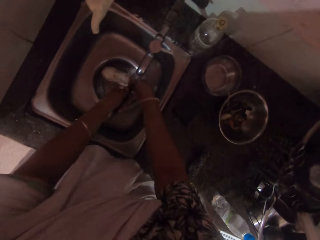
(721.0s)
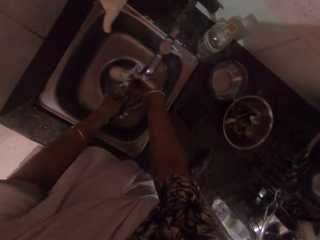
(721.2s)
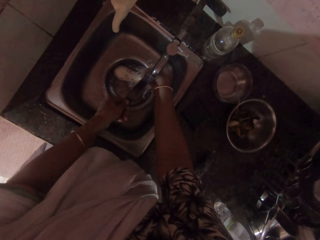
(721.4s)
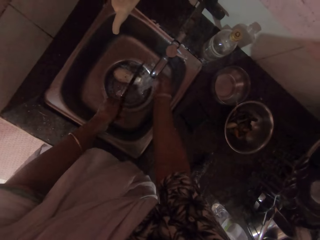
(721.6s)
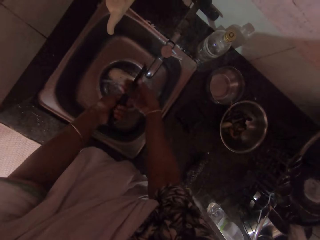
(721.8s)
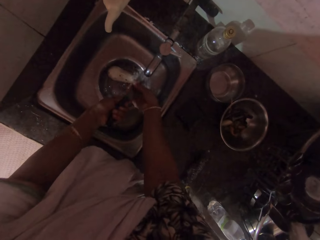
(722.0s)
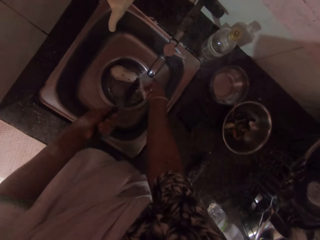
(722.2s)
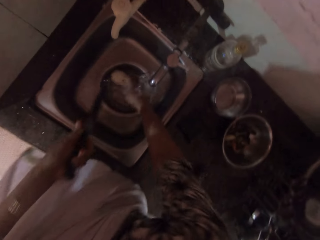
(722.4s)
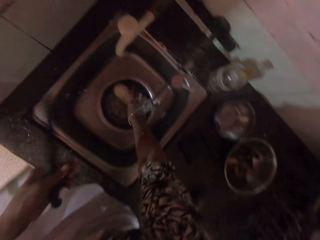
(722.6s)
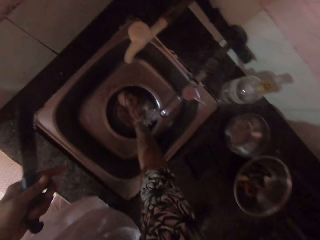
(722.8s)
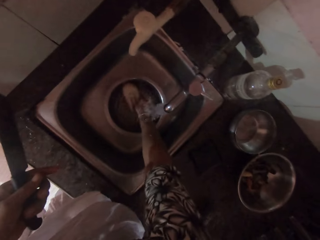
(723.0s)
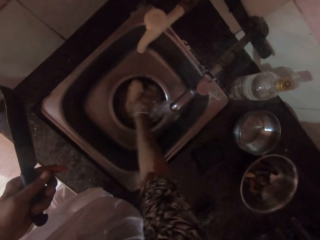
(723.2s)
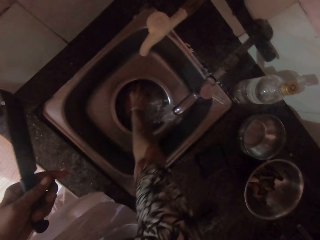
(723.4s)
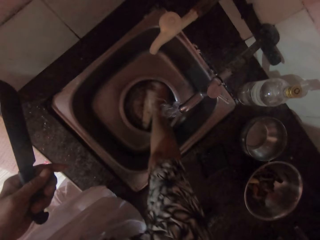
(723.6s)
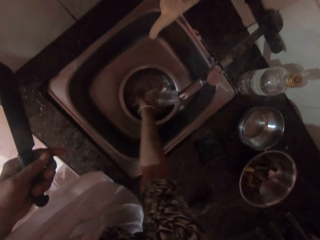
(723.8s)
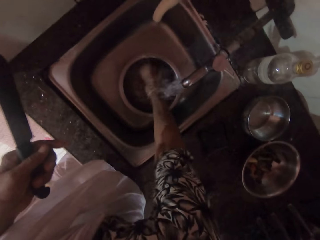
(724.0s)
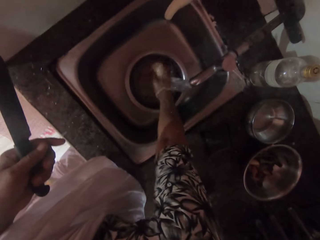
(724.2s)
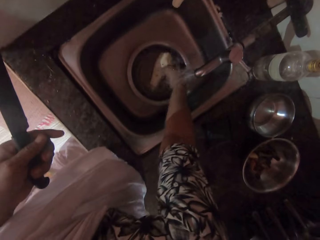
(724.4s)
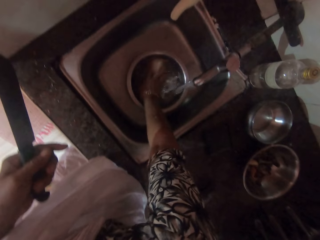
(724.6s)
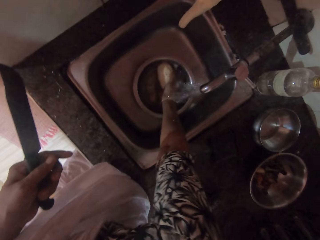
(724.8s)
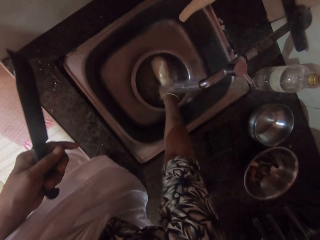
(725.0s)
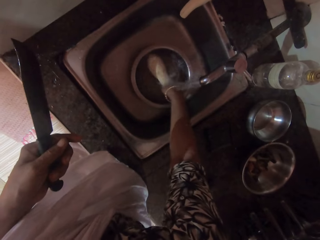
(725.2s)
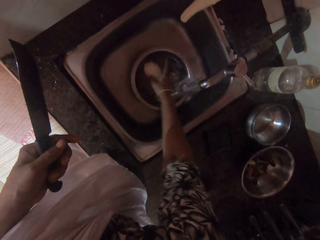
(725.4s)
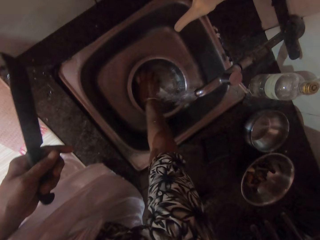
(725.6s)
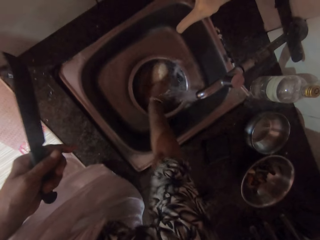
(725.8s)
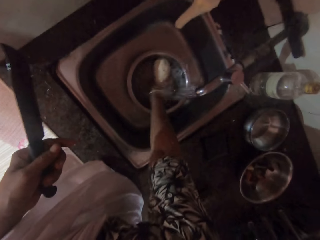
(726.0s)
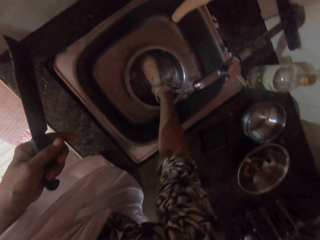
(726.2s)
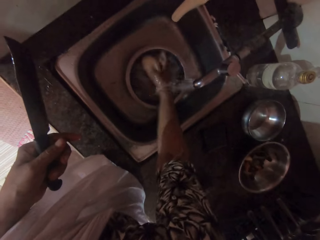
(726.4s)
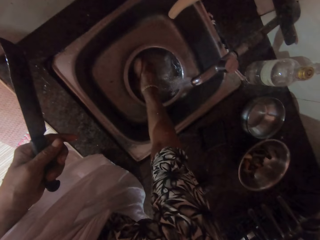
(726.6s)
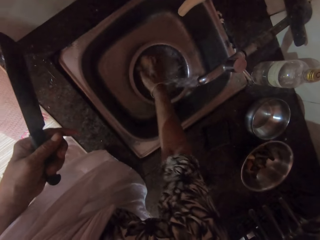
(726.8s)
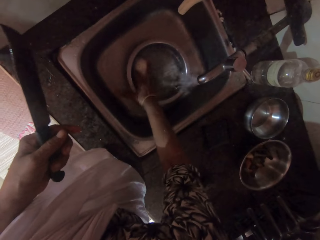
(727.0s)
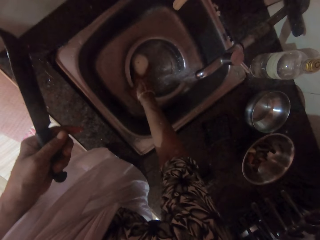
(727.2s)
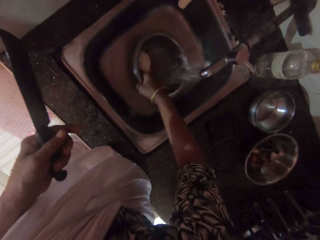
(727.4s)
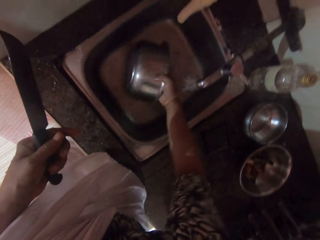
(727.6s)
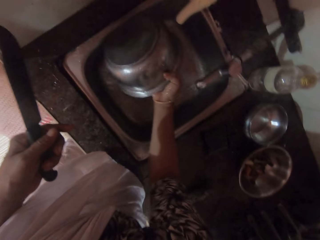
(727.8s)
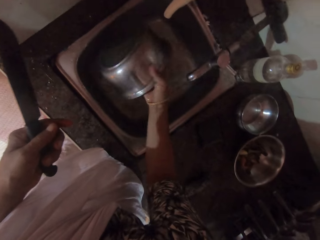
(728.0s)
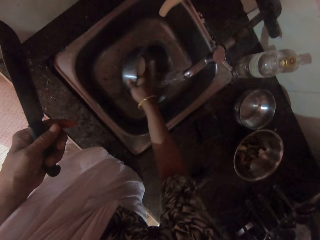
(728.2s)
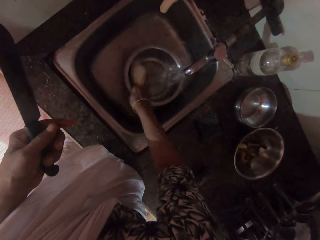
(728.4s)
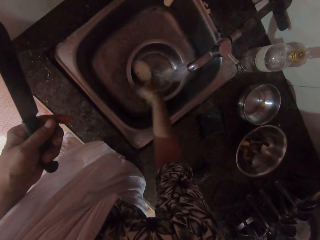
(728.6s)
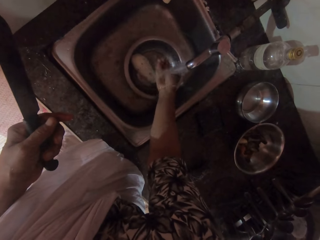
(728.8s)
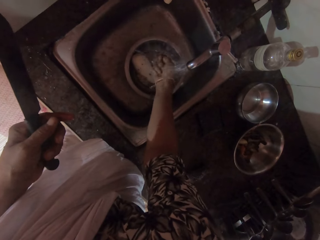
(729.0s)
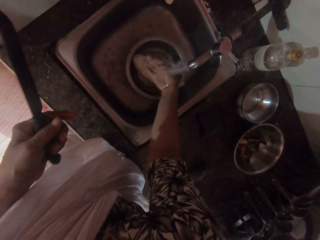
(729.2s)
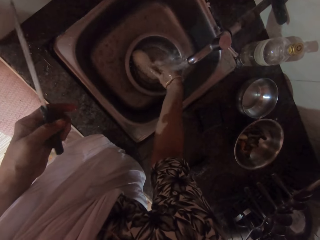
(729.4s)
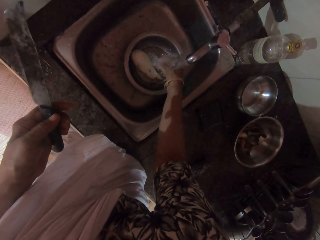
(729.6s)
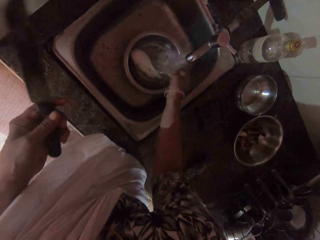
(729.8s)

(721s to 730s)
The camera wearer holds the knife with her left hand. She washes the knife in the sink with her right hand. She washes the tuber of cocoyam in the plate with her right hand. She holds the plate and the tuber of cocoyam in the sink with her right hand. She pours the water from the plate in the sink with her right hand. She places the plate and the tuber of cocoyam in the sink with her right hand. She washes her right hand in the sink.

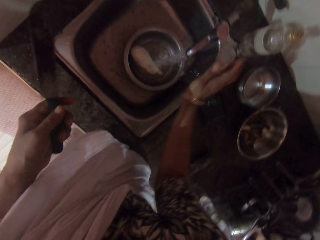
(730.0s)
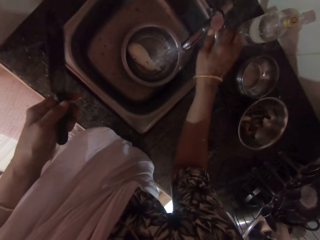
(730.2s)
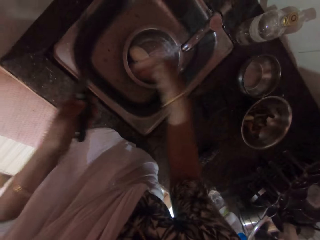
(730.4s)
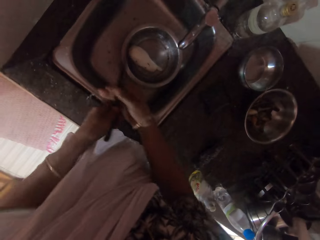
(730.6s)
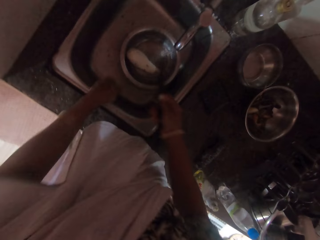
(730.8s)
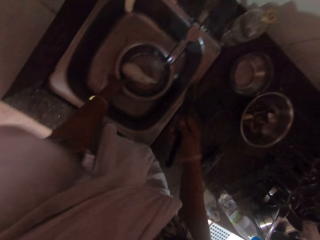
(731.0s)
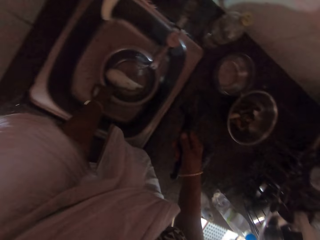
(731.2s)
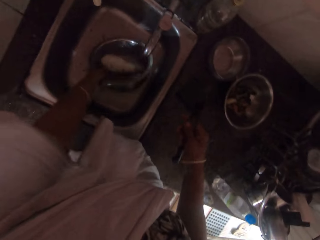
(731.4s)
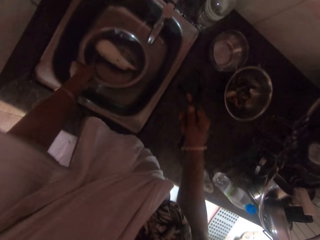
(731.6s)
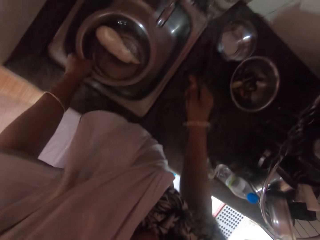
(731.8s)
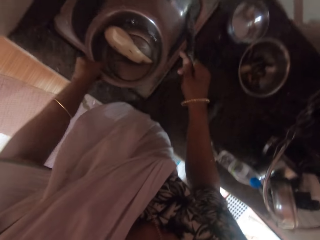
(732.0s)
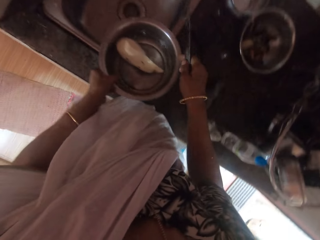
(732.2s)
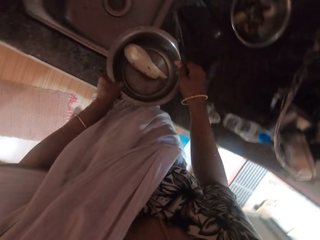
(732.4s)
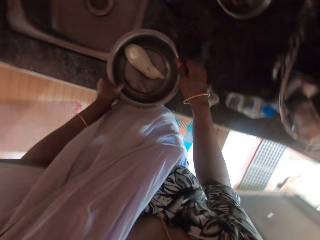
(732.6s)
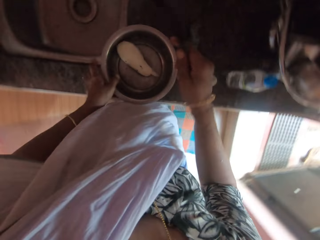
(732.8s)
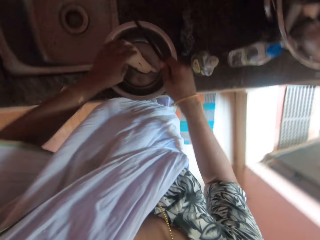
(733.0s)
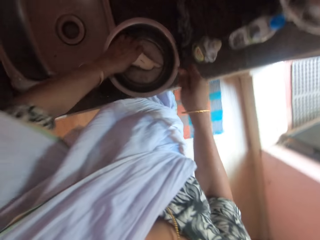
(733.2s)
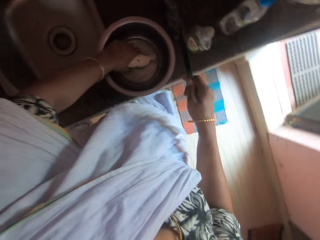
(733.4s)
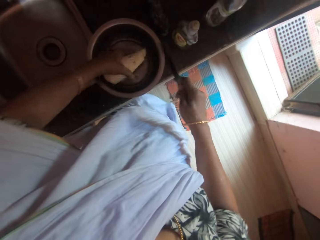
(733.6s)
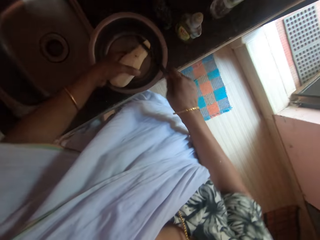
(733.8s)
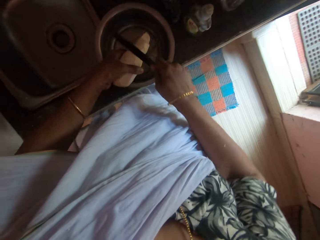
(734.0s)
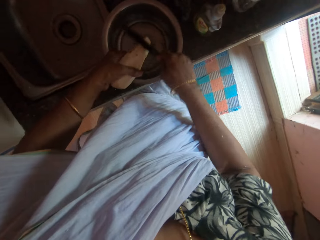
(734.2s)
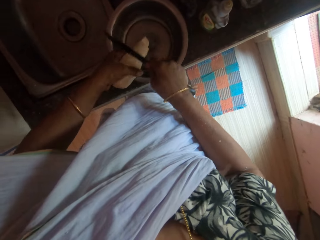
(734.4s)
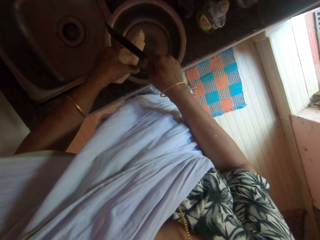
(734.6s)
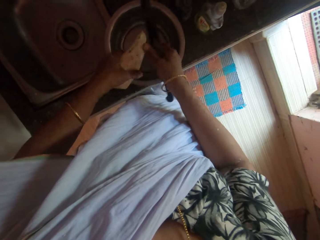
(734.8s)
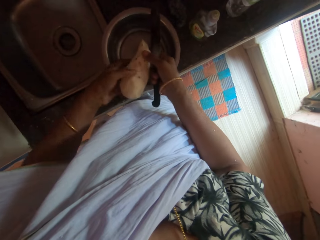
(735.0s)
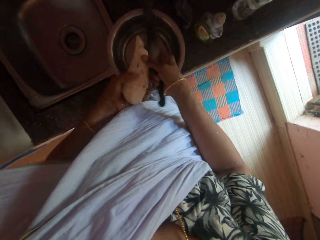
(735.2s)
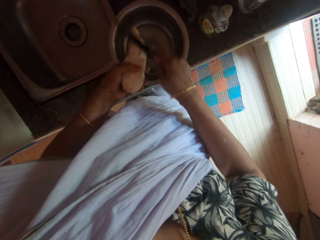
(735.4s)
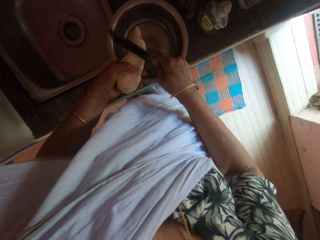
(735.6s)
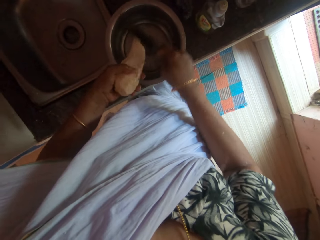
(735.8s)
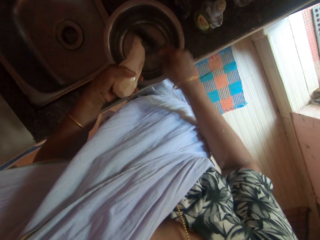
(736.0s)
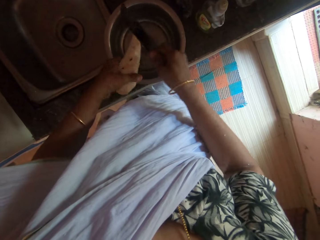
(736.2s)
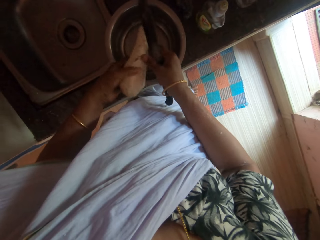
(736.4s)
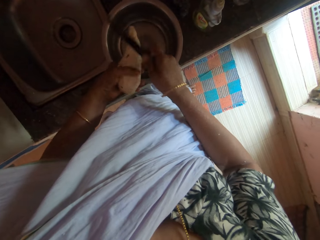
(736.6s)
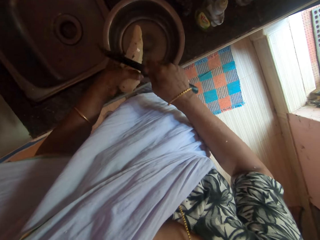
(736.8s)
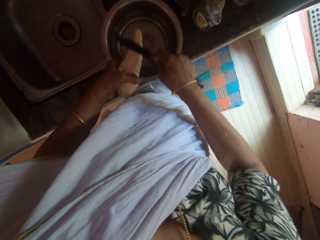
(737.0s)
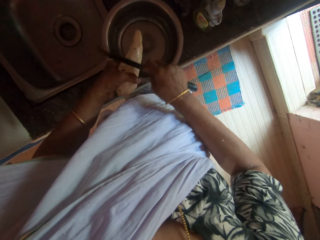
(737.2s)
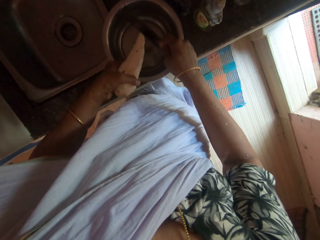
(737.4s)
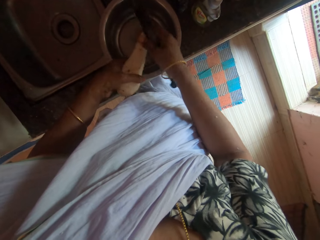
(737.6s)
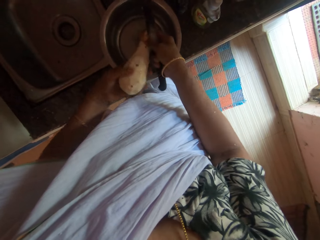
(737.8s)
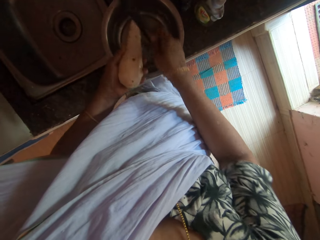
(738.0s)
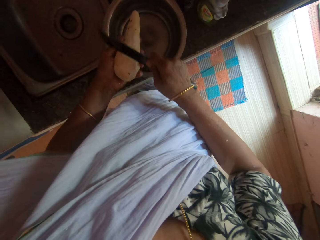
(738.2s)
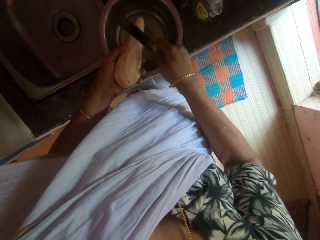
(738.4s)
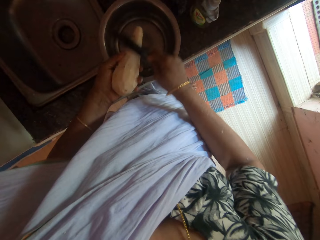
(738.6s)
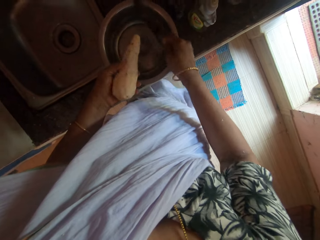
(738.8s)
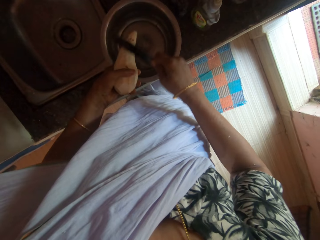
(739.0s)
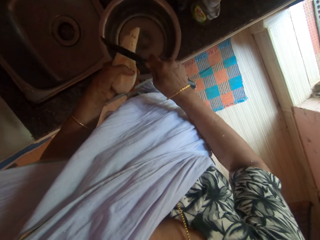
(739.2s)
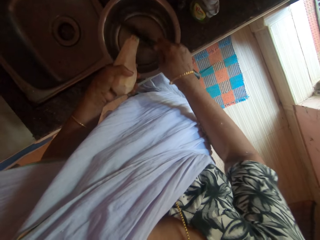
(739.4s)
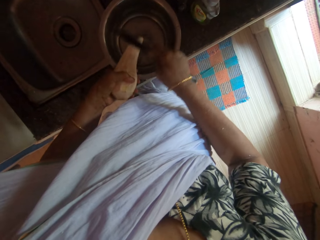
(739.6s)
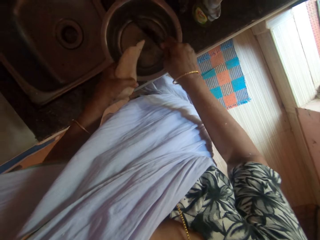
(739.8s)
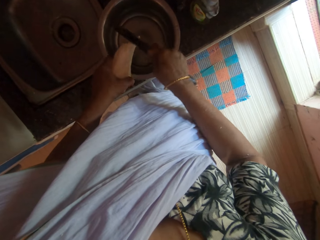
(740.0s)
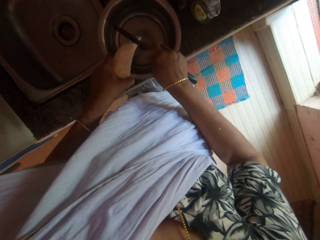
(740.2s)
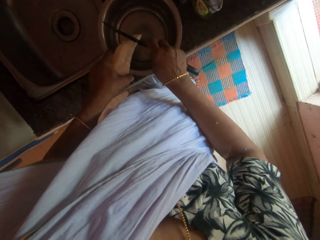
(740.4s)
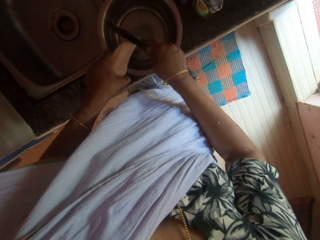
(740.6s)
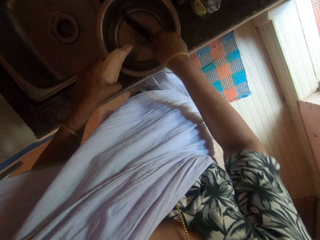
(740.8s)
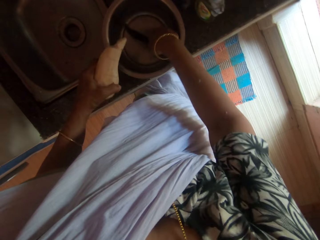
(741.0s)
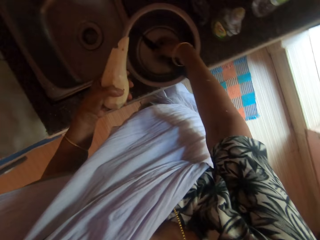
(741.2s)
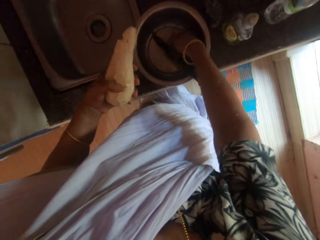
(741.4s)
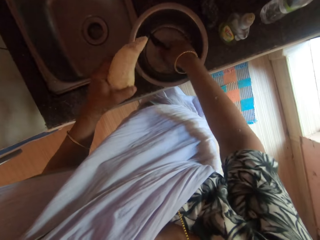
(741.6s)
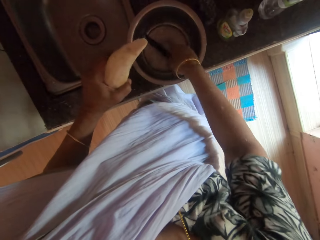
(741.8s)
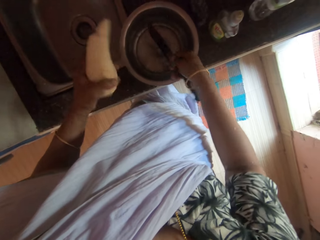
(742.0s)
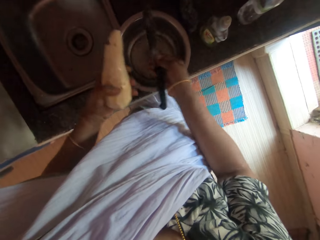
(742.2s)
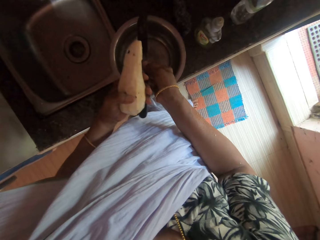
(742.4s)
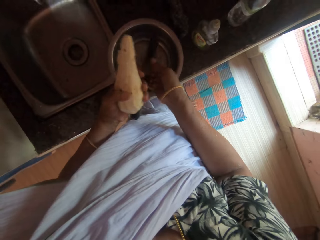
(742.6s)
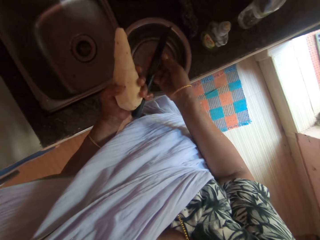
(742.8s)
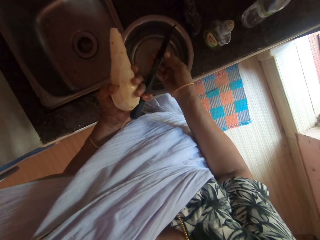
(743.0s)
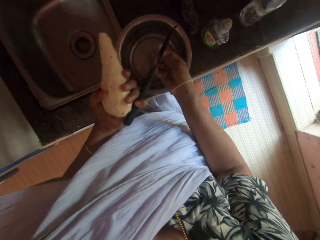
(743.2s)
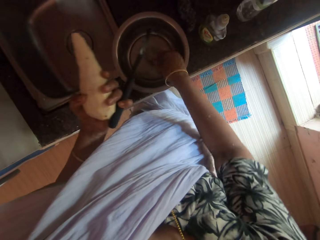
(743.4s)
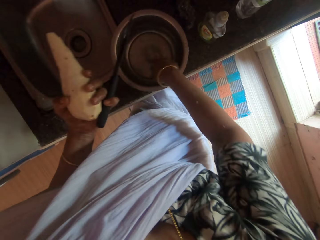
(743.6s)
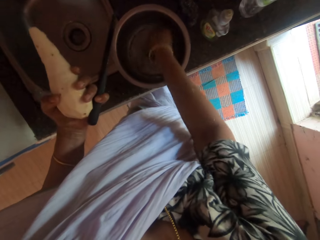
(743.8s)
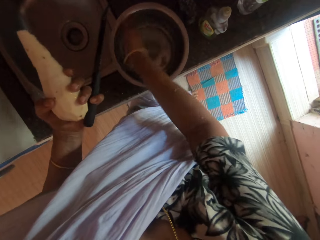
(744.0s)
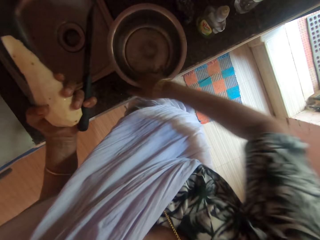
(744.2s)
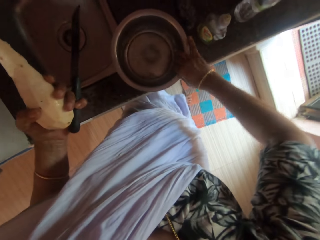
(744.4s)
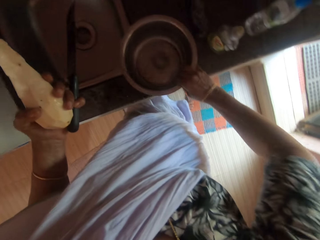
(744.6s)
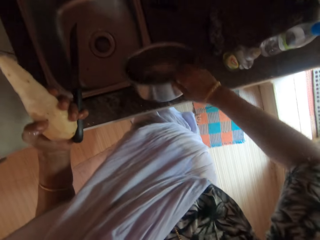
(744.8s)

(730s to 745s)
The camera wearer reduces the flow of water from the tap with her right hand. She turns off the tap. She passes the knife from her left hand to her right hand. She picks up the plate and the tuber of cocoyam from the sink with her left hand. She places the plate on the counter table with her left hand. She picks up the tuber of cocoyam from the plate with her left hand. She scrapes the tuber of cocoyam in her left hand with the knife in her right hand. She holds the tuber of cocoyam with both hands. She turns the tuber of cocoyam with both hands. She holds the tuber of cocoyam with her left hand. She scrapes the tuber of cocoyam in her left hand with the knife in her right hand. She holds the tuber of cocoyam with both hands. She holds the tuber of cocoyam with her left hand. She scrapes the tuber of cocoyam in her left hand with the knife in her right hand. She holds the tuber of cocoyam with both hands. She turns the tuber of cocoyam with both hands. She holds the tuber of cocoyam with her left hand. She scrapes the tuber of cocoyam in her left hand with the knife in her right hand. She places the knife in the plate on the counter table with her right hand. She washes her right hand in the plate on the counter table. She picks up the knife from the plate on the counter table with her right hand. She passes the knife from her right hand to her left hand. She washes the plate on the counter table with her right hand. She picks up the plate from the counter table with her right hand.
